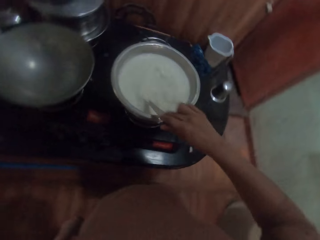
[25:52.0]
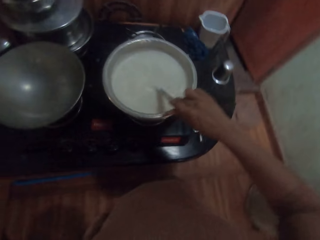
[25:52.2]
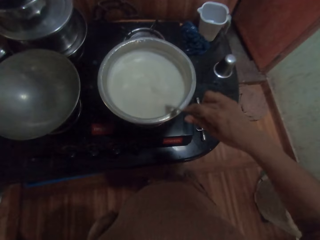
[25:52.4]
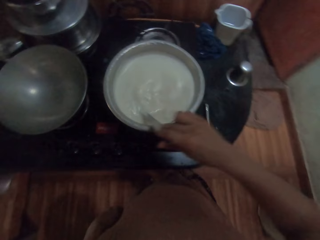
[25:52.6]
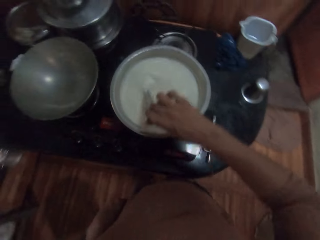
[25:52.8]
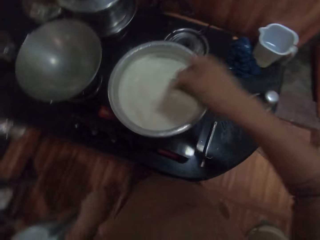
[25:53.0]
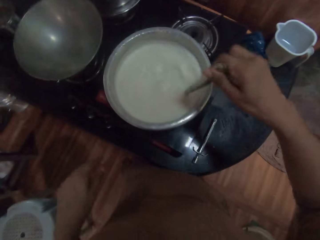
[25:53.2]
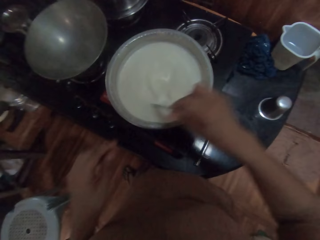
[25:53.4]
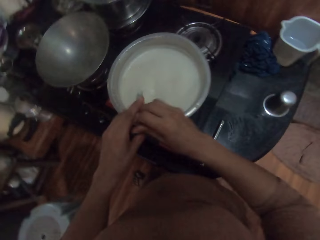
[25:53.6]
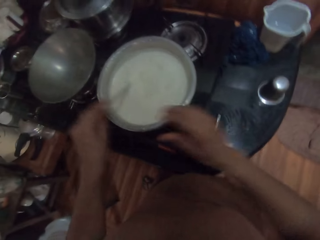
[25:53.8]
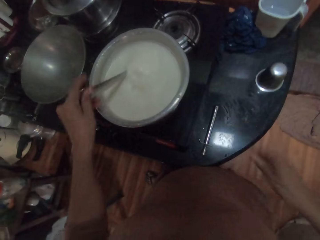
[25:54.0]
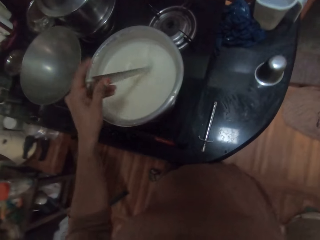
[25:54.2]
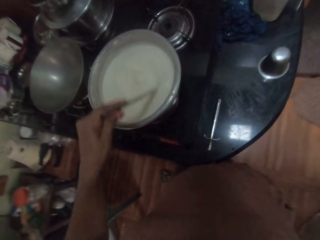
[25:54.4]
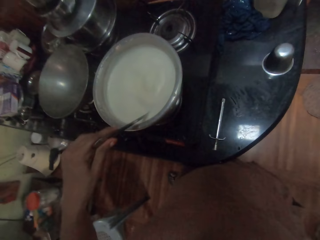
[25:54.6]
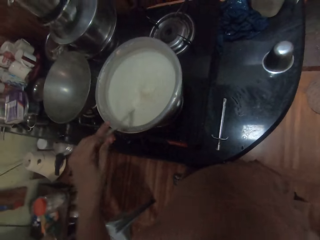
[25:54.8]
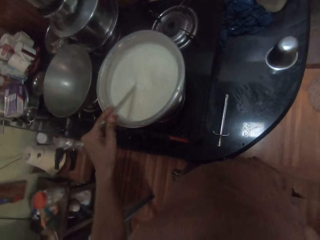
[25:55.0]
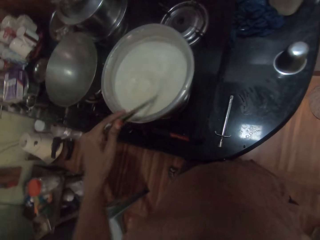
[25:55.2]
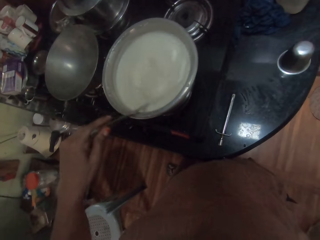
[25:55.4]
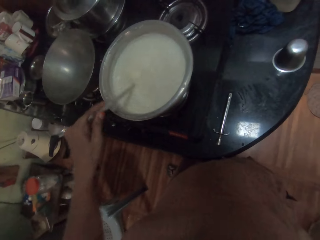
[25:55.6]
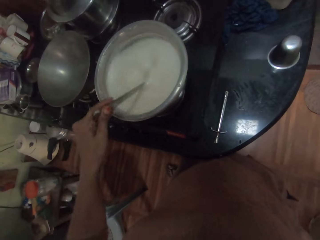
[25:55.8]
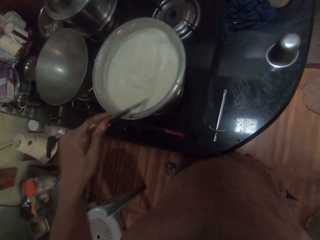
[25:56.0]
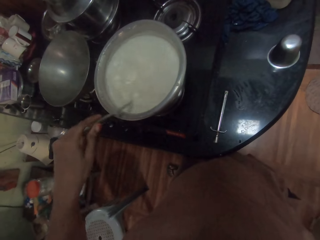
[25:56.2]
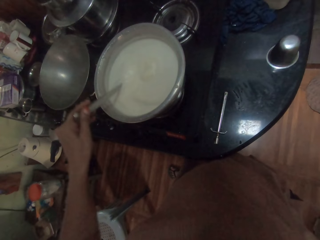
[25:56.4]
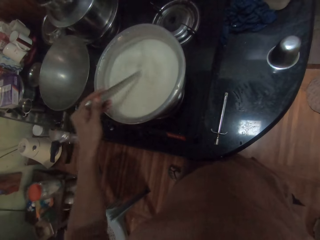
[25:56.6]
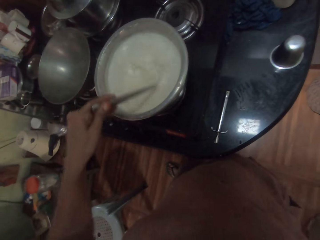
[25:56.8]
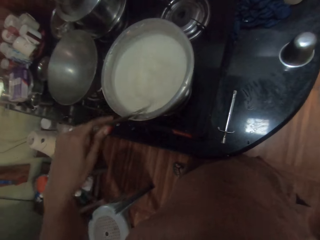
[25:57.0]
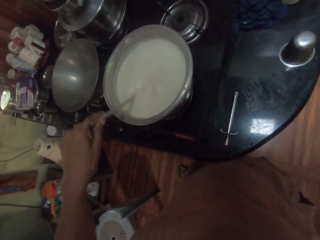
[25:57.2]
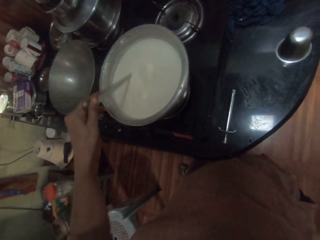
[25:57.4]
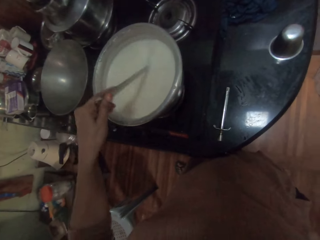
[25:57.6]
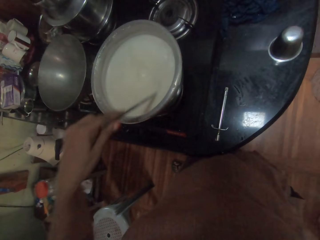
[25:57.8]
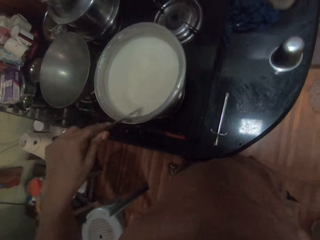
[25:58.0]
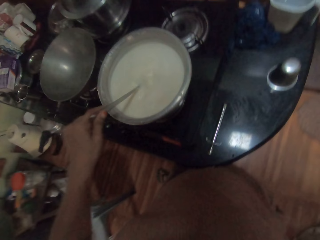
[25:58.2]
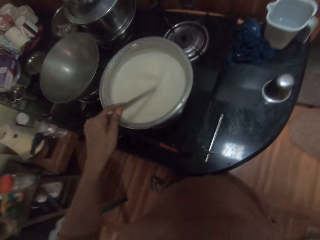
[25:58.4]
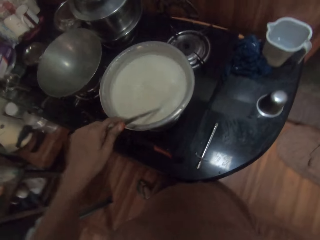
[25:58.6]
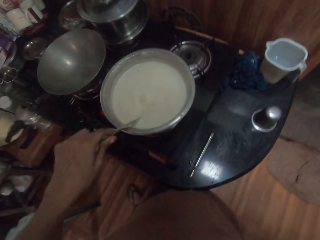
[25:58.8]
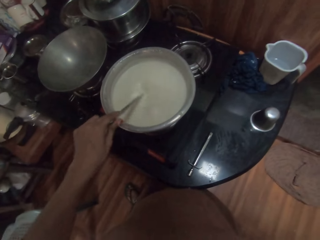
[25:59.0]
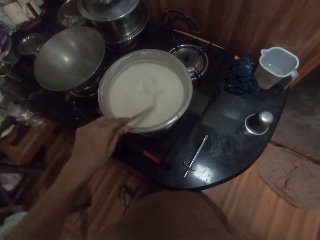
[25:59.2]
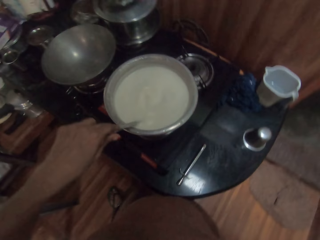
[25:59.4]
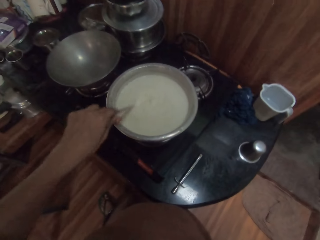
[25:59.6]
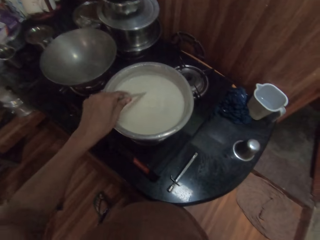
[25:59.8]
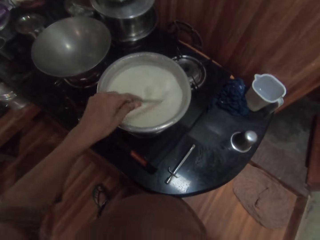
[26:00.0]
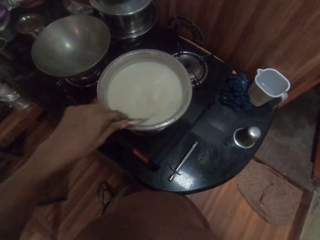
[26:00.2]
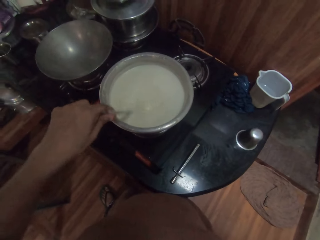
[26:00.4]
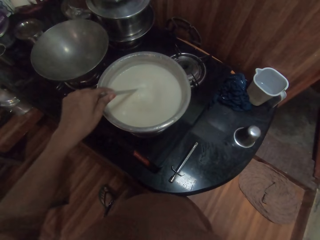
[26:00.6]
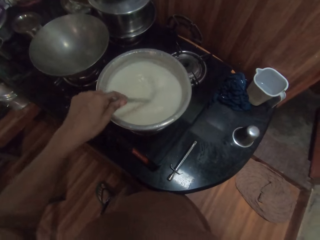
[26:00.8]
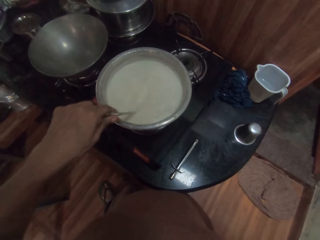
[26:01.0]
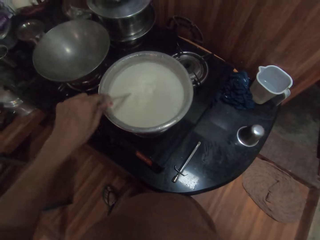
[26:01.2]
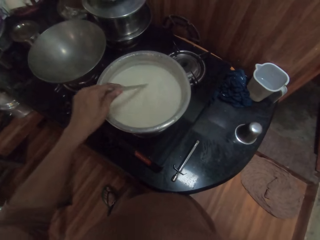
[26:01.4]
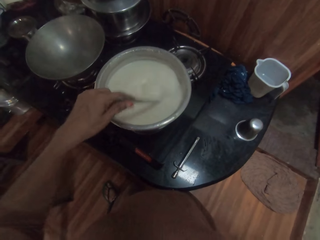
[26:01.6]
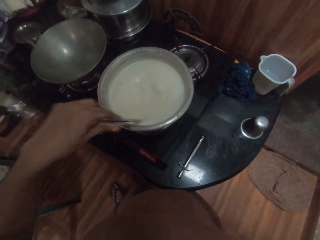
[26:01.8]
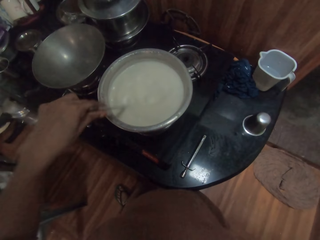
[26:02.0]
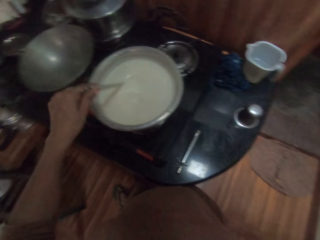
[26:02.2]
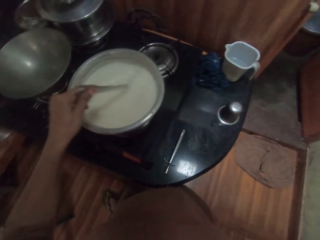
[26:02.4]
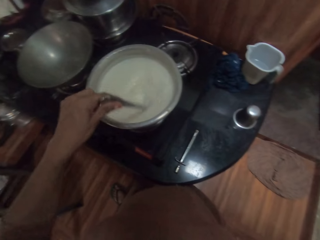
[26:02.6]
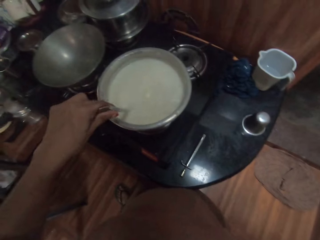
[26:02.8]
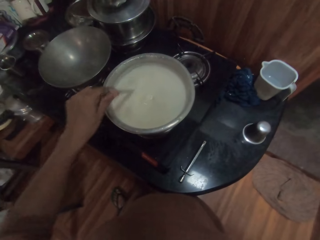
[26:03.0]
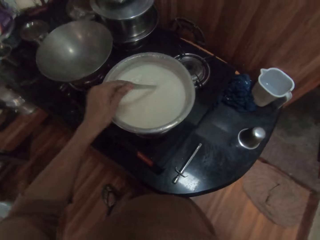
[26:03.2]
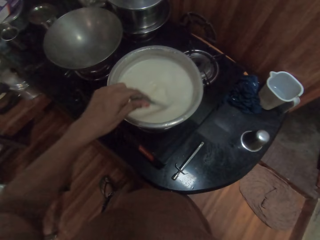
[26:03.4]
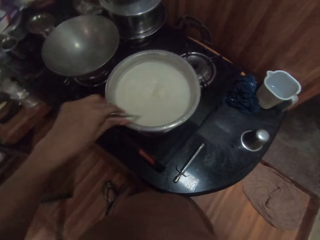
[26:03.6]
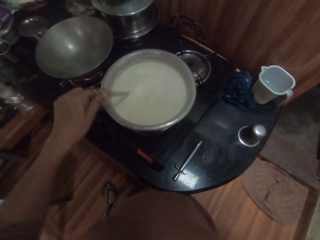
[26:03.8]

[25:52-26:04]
The camera wearer passes the serving spoon from her right to left hand. She stirs the oat milk in the pot with the serving spoon in her left hand.

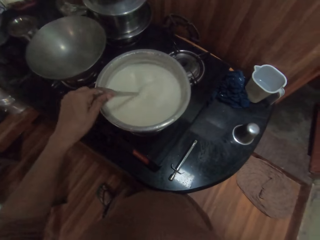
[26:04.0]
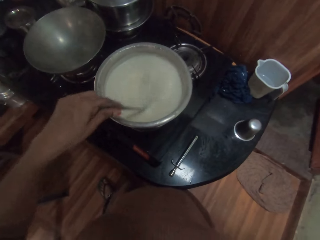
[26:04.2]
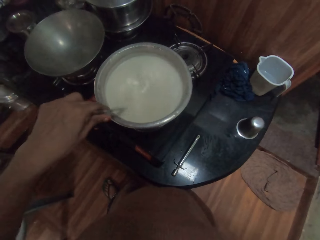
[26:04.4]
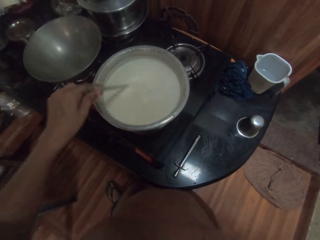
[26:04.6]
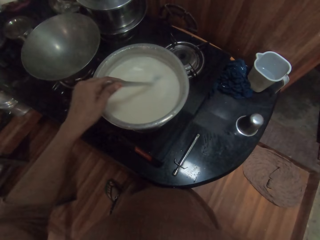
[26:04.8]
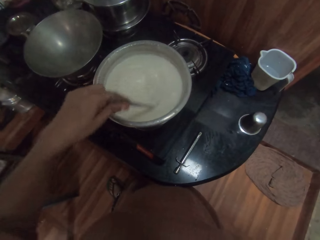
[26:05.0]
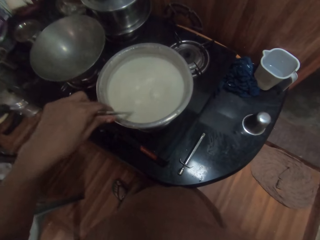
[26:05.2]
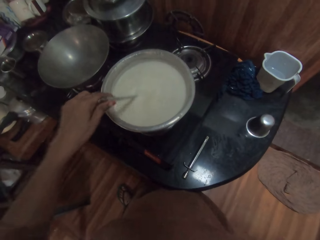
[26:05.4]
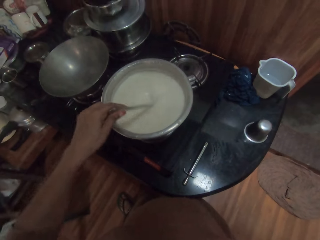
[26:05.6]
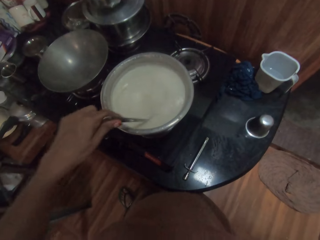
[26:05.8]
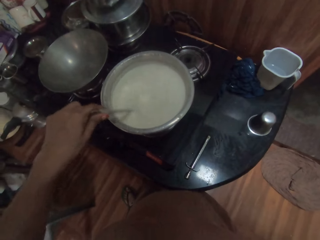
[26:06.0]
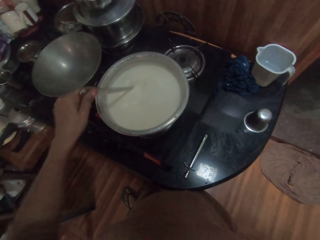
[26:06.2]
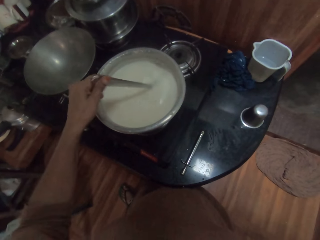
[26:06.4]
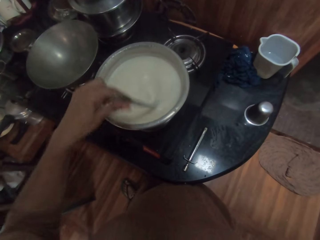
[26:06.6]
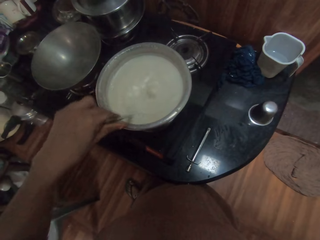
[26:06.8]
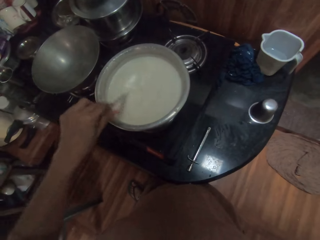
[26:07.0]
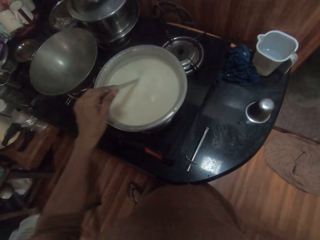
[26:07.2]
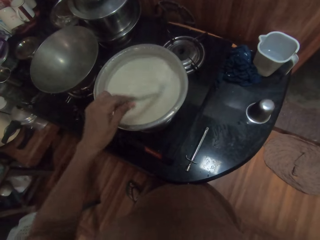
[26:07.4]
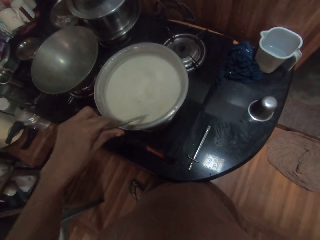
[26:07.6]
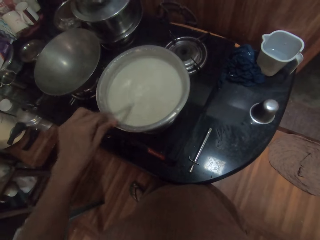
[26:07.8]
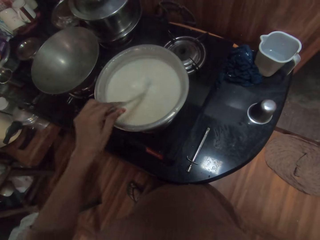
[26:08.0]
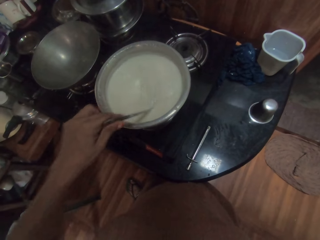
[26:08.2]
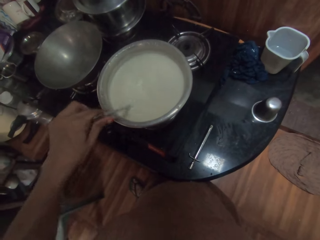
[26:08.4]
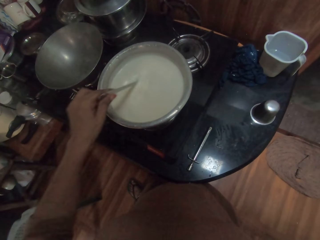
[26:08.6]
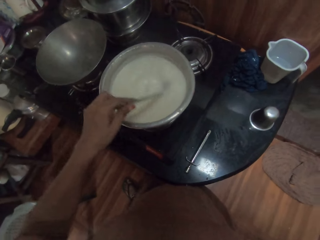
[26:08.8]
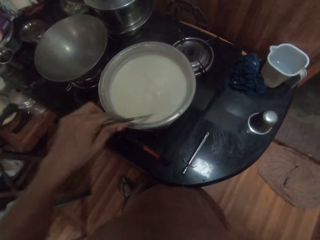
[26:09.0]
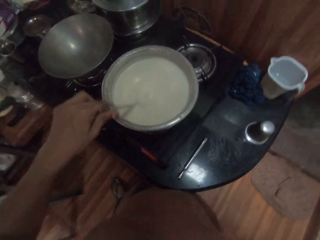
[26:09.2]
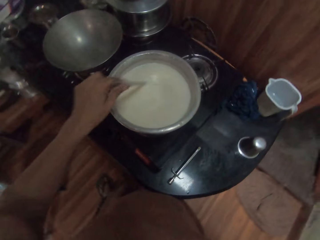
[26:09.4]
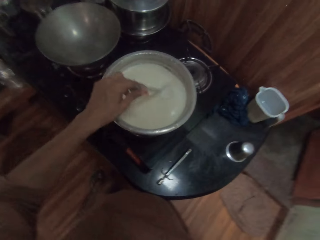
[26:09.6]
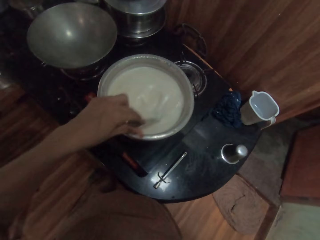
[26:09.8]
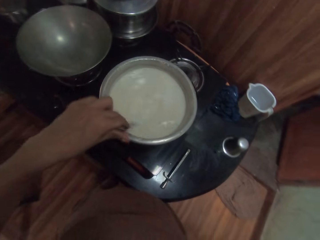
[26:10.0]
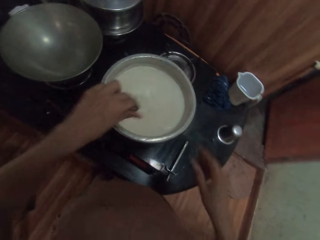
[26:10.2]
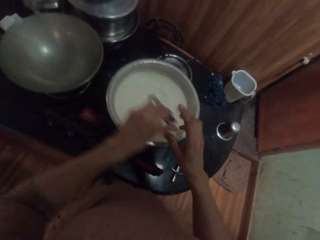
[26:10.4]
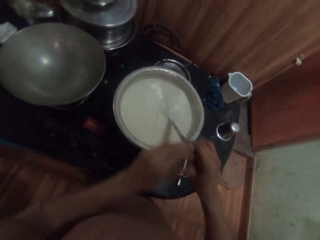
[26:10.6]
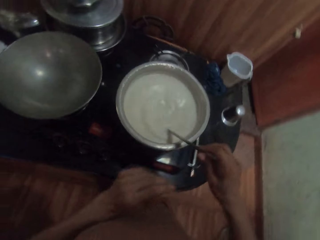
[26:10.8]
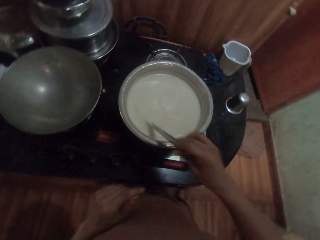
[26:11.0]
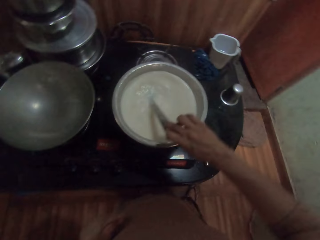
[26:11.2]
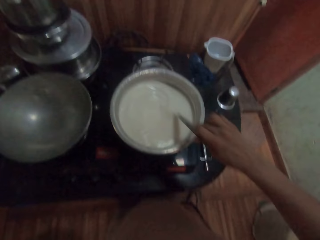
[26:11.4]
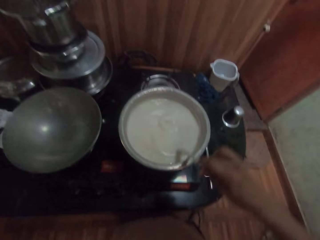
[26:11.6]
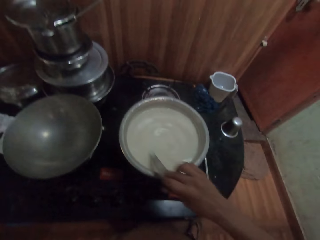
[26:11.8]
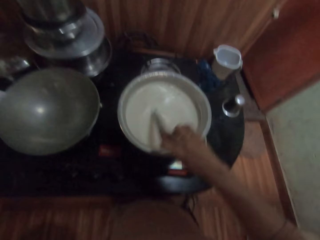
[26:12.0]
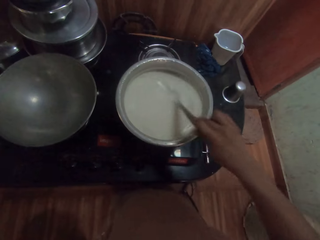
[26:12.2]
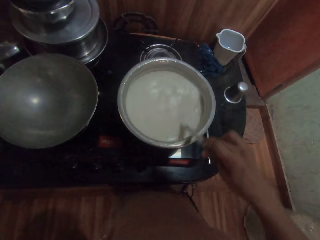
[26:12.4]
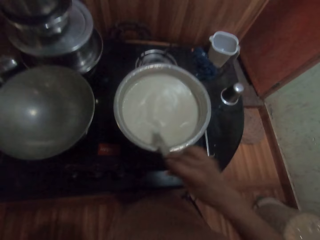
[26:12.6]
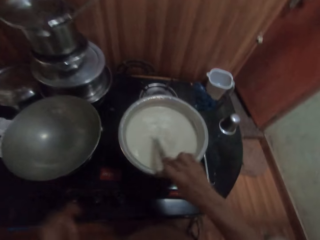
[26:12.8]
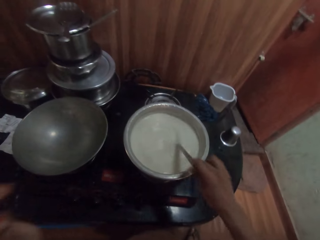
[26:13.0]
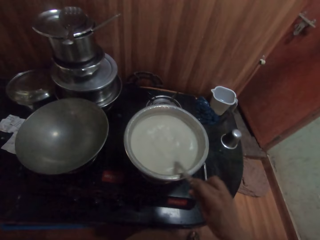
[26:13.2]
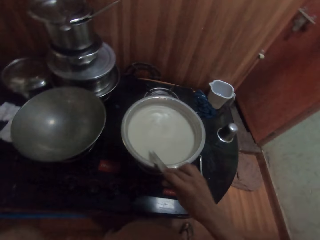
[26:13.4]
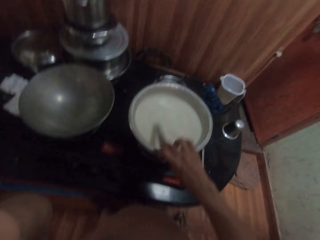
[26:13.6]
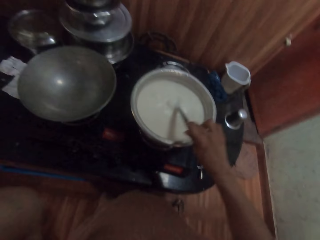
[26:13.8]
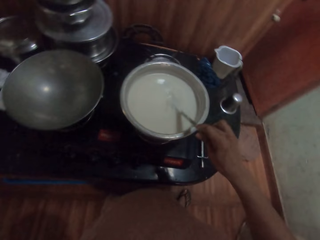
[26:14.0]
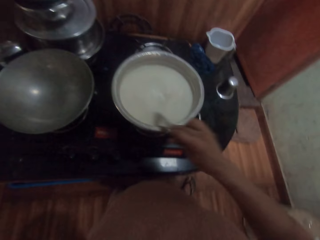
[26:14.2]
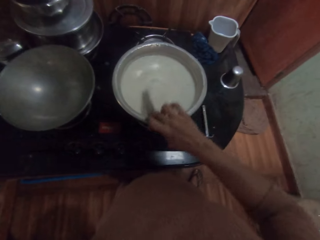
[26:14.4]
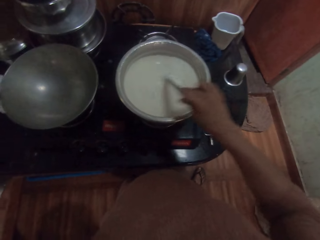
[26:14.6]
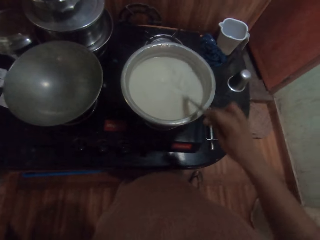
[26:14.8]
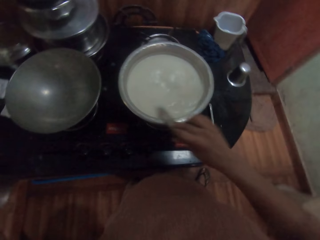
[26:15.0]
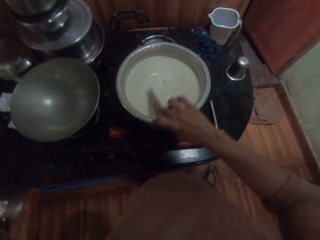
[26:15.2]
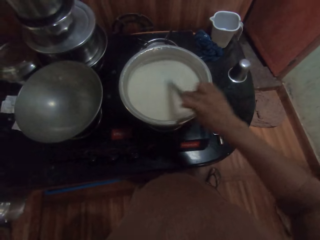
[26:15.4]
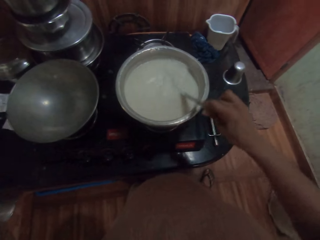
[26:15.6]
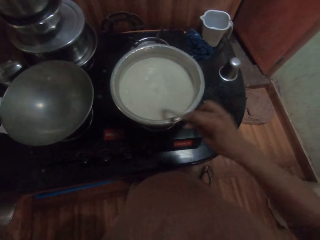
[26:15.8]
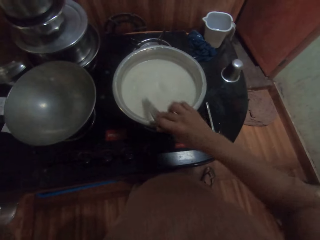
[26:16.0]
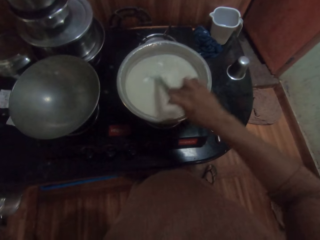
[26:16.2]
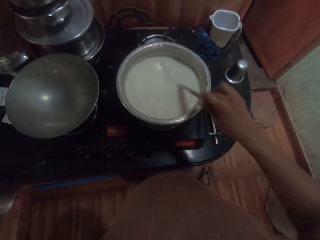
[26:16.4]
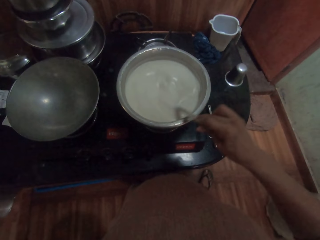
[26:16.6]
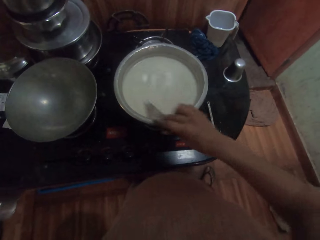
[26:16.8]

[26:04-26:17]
The camera wearer passes the serving spoon from her left to right hand. She stirs the oat milk in the pot with the serving spoon in her right hand. She touches something. She stirs the milk.
